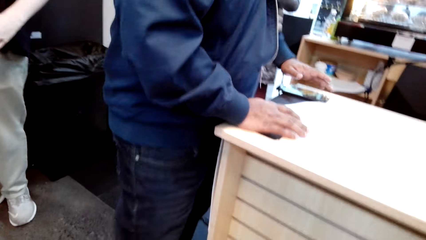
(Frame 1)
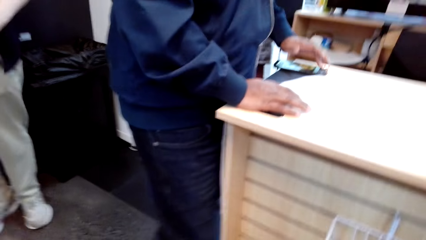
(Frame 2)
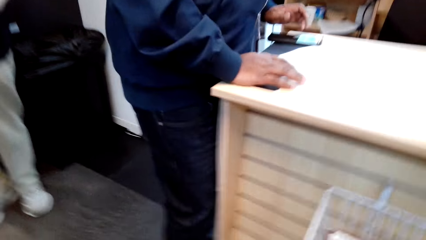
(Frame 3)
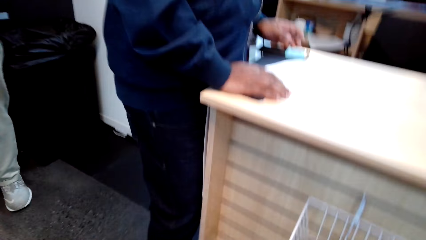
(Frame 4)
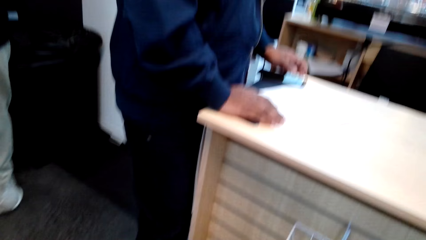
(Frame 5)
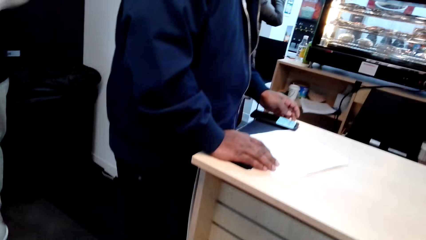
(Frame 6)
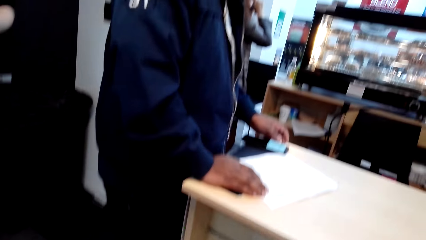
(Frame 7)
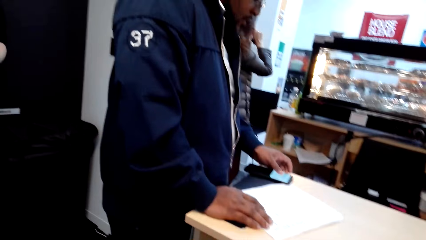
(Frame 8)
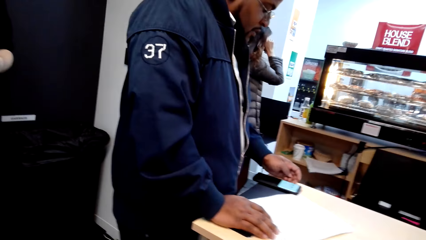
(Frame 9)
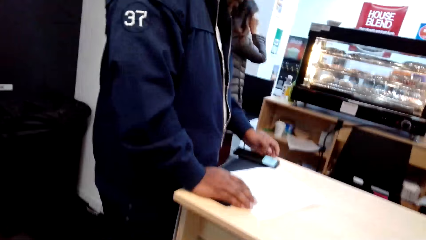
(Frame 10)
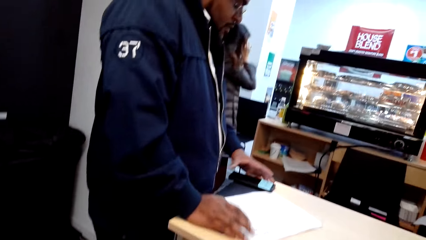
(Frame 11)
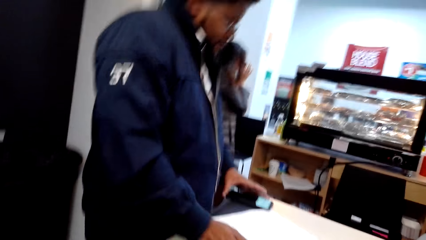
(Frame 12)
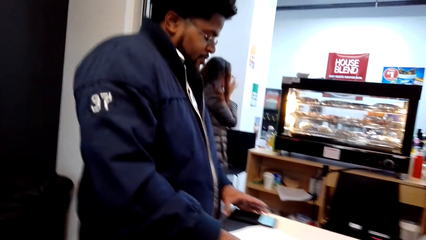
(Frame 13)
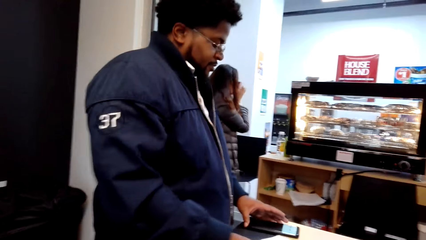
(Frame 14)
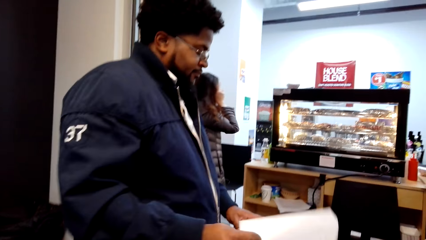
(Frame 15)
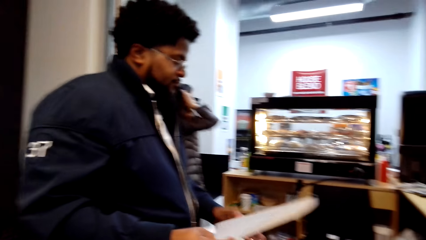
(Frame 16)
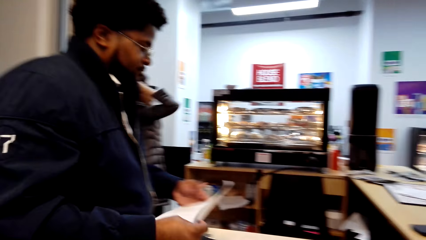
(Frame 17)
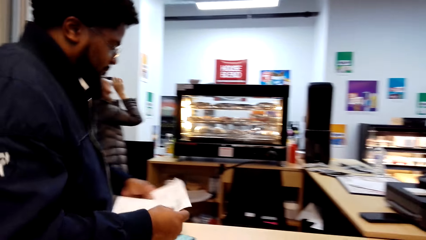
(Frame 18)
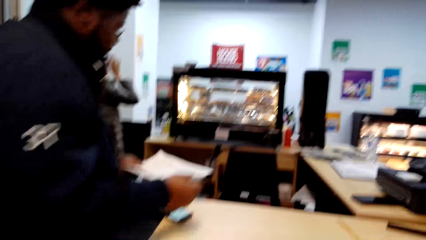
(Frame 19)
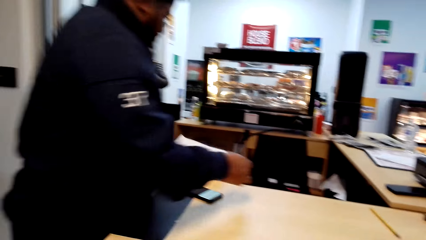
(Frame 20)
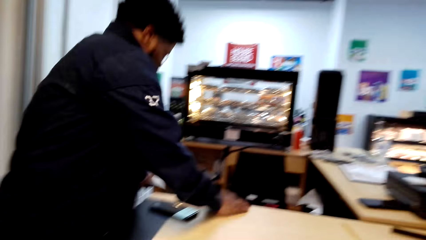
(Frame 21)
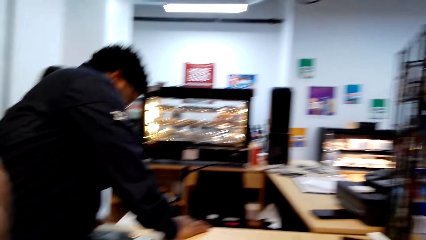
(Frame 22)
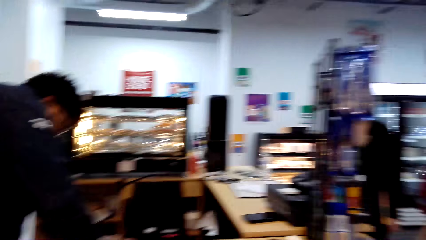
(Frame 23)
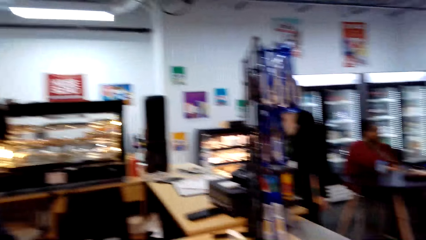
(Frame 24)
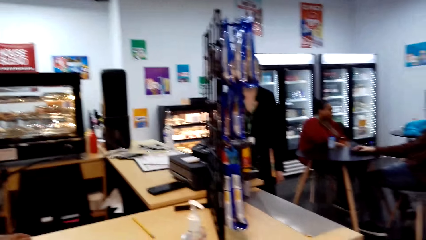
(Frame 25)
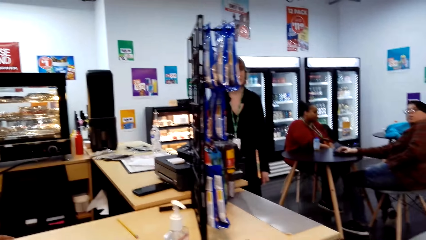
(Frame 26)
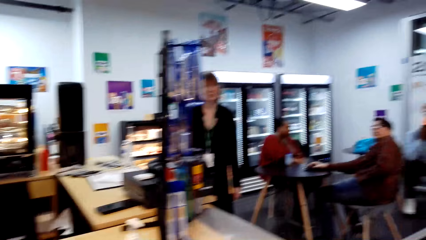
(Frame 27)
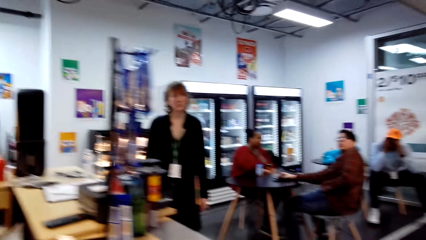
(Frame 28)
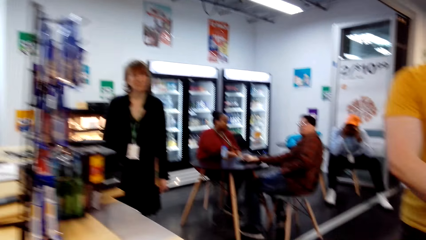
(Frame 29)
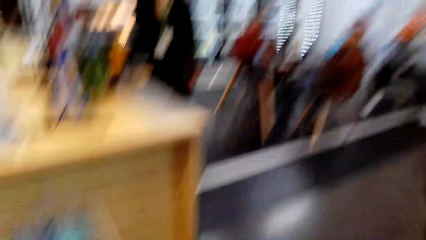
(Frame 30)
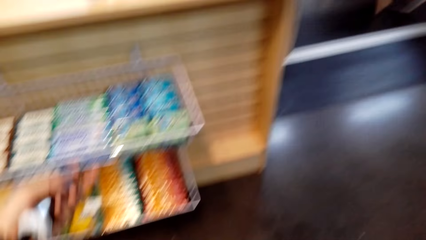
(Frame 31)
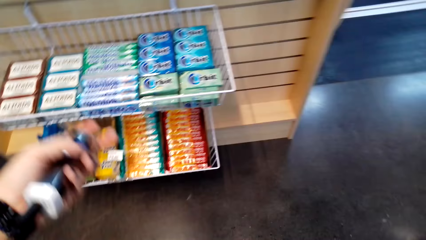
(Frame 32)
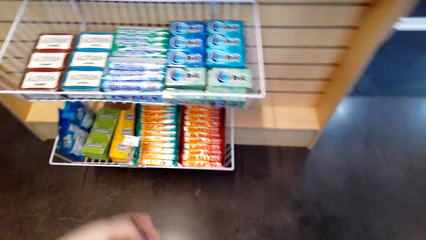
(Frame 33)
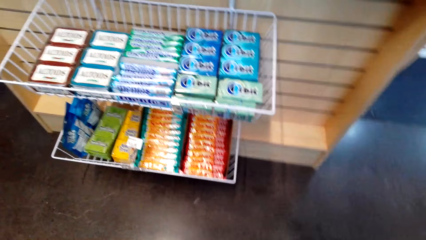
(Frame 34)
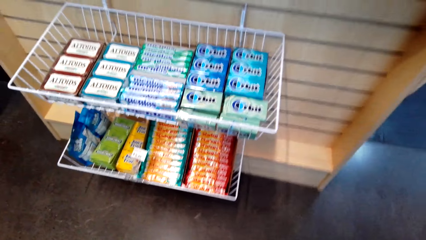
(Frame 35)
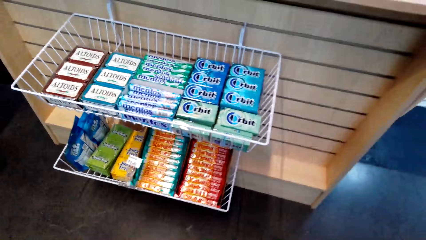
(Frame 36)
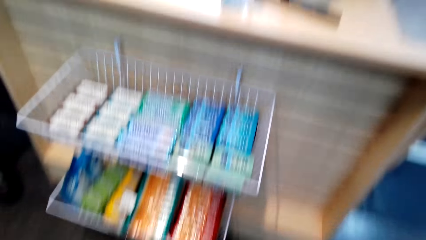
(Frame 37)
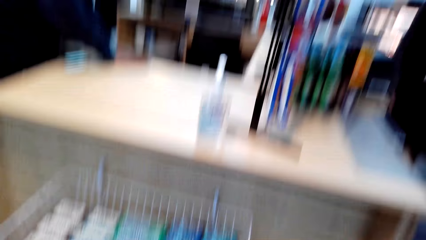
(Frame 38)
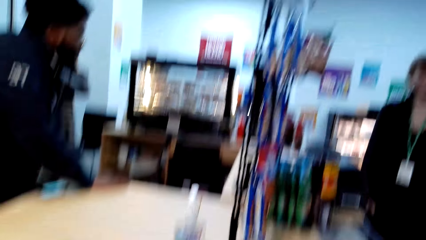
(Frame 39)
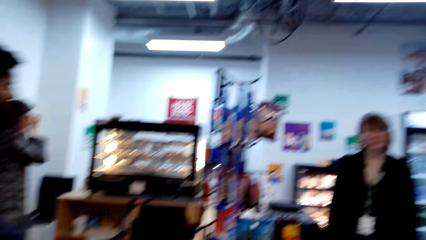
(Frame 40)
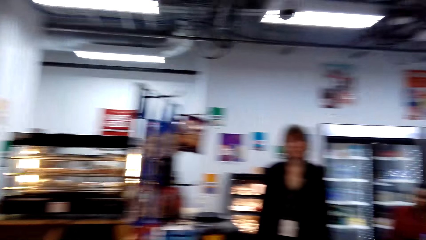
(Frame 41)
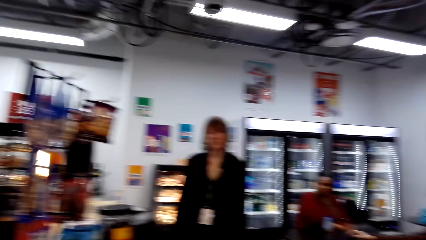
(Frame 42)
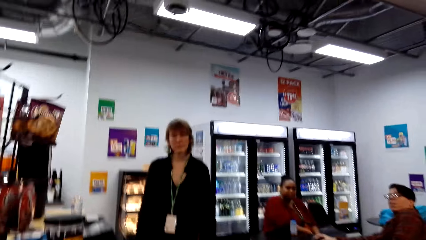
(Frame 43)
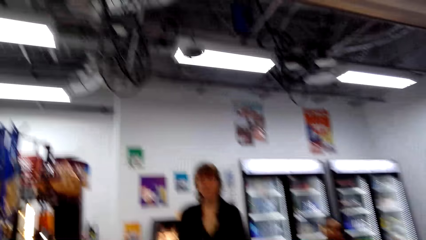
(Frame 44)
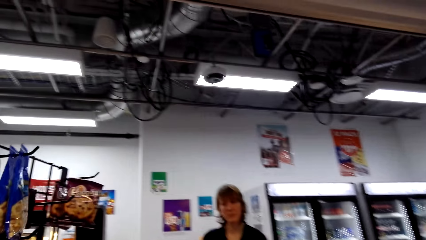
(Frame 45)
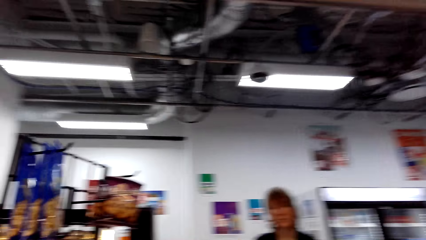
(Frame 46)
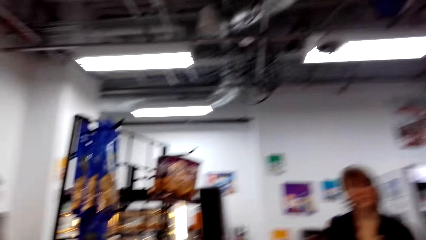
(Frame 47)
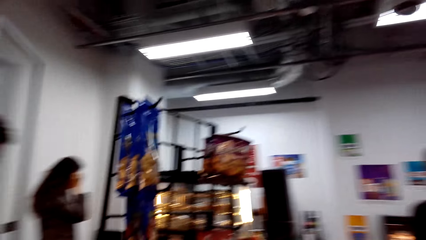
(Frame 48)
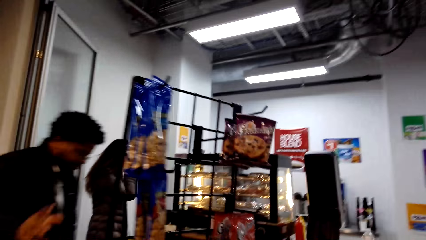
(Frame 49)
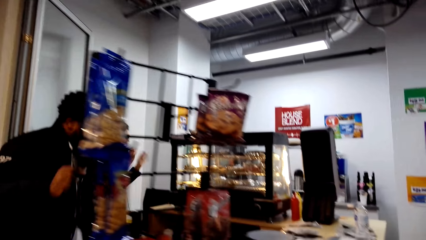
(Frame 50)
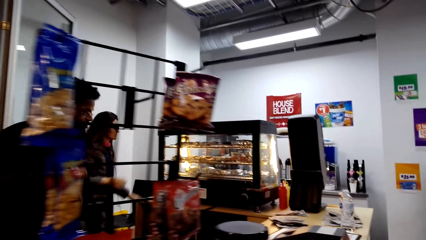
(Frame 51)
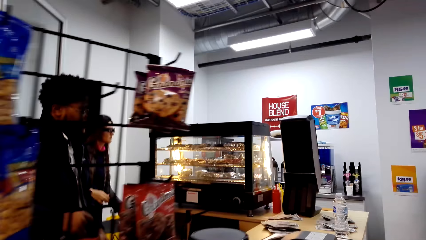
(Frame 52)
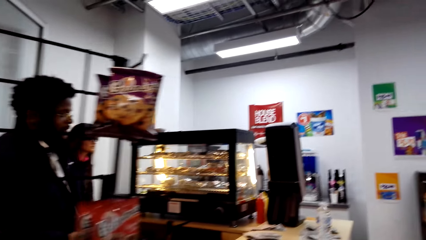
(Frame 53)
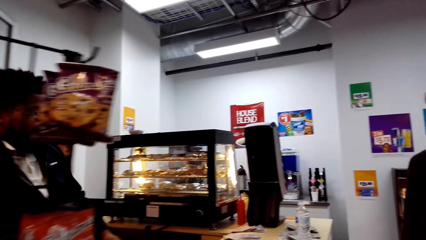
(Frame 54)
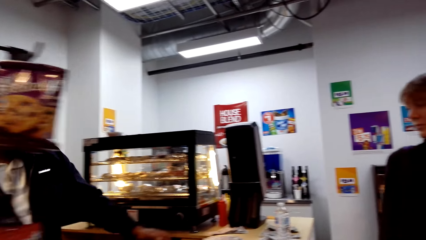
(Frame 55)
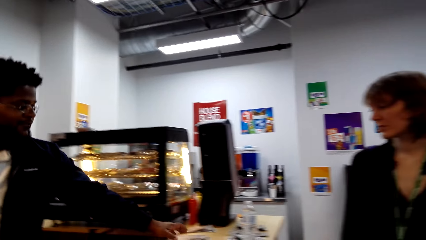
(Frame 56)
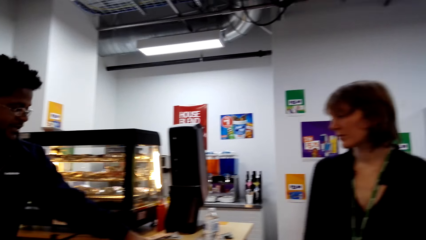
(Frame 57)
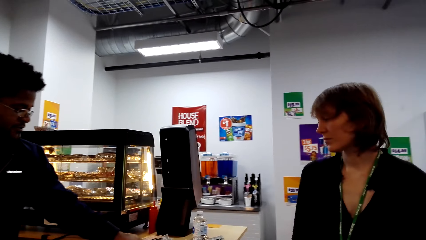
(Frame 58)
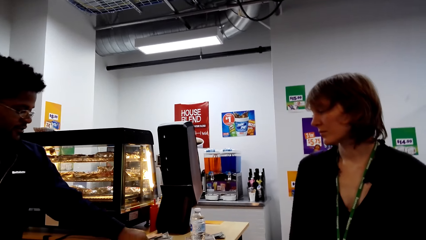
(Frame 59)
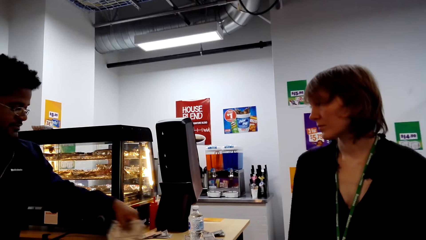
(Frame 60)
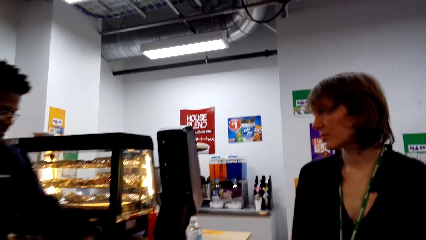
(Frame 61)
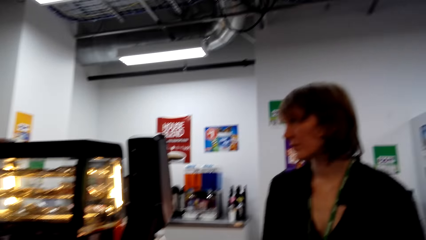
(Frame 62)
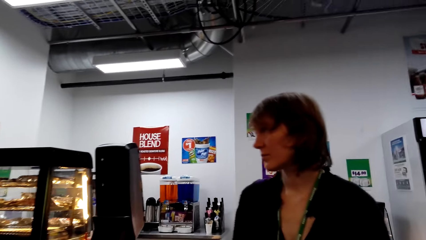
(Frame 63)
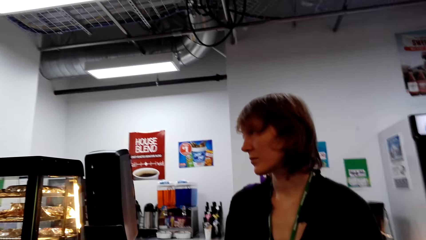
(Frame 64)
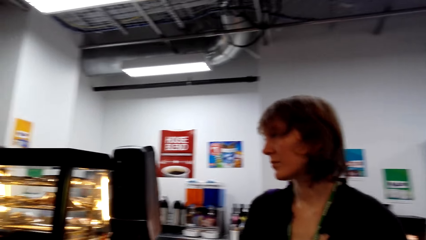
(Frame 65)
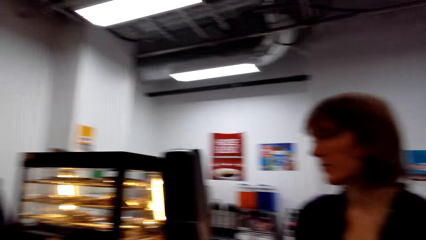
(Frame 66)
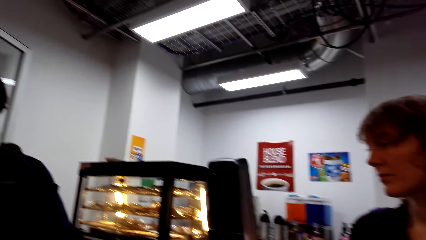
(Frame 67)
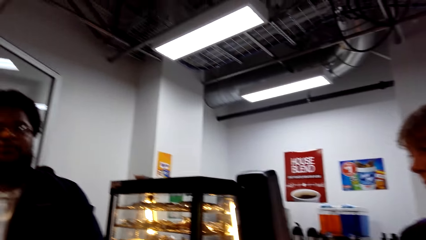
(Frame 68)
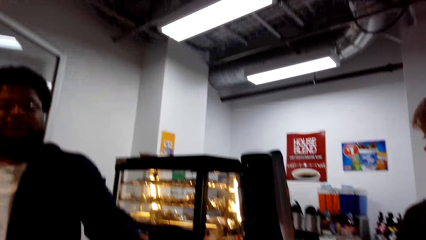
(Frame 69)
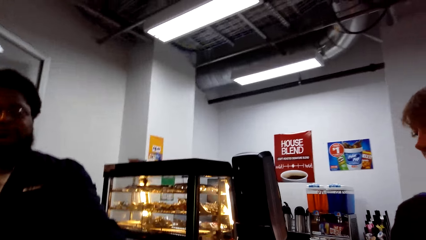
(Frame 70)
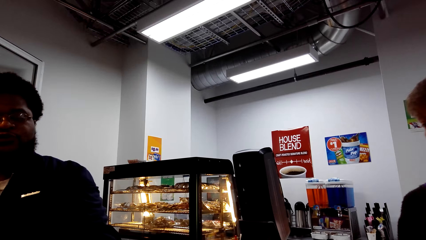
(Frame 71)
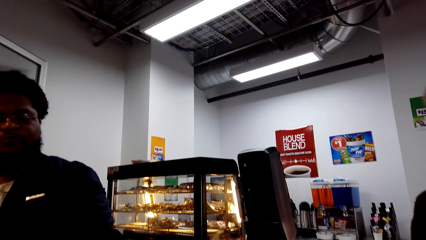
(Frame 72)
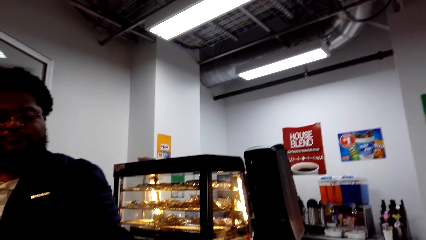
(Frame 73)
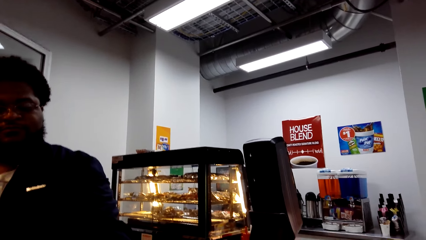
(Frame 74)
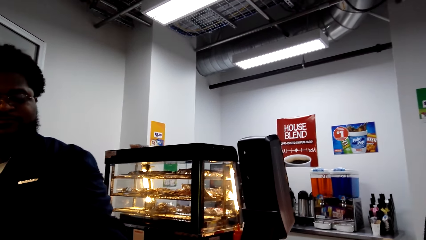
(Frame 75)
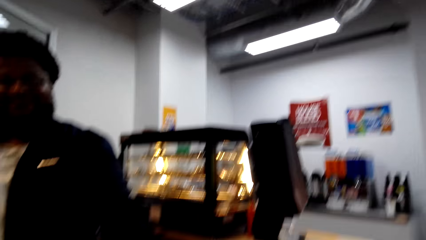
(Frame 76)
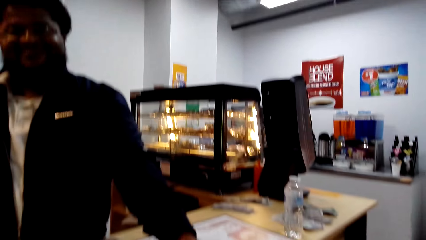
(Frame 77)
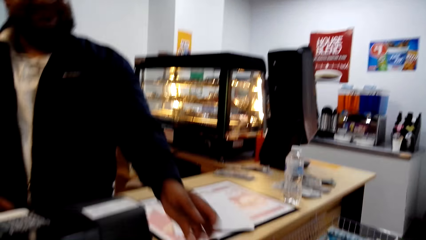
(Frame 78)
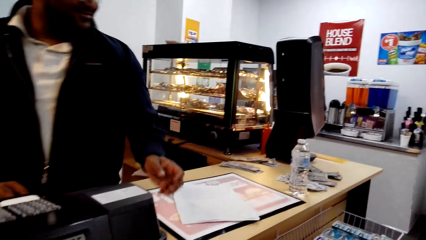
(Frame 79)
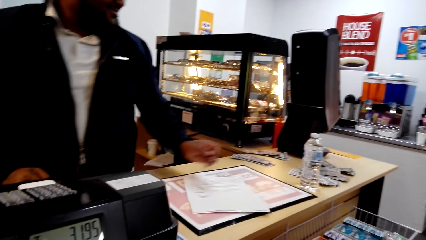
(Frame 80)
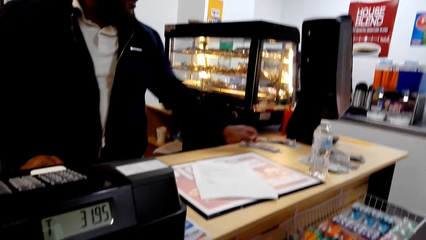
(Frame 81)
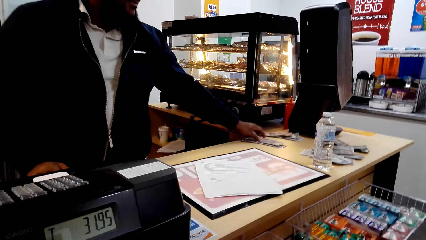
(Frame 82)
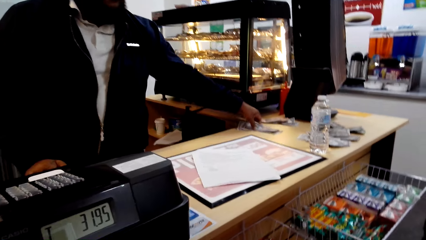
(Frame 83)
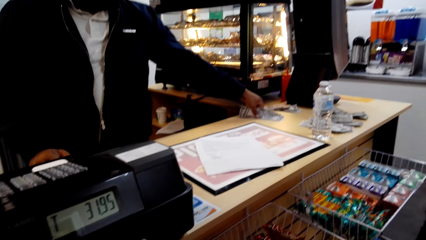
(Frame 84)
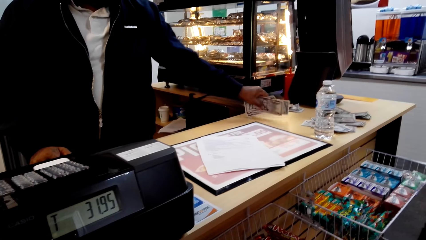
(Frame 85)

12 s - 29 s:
The camera wearer moves the camera around. They look at a man. They look around the supermarket. They converse. They move the camera around. The man converses with the camera wearer. The camera wearer converses. They look at the man.
